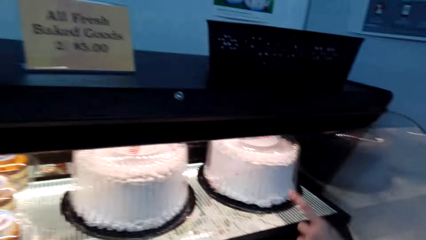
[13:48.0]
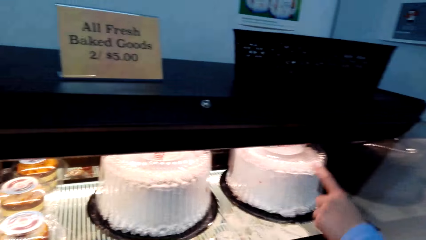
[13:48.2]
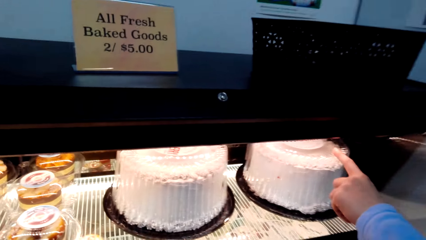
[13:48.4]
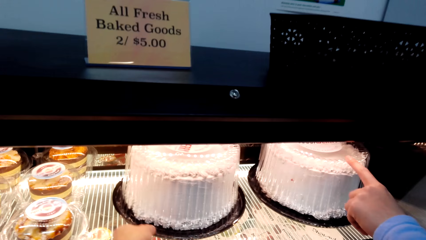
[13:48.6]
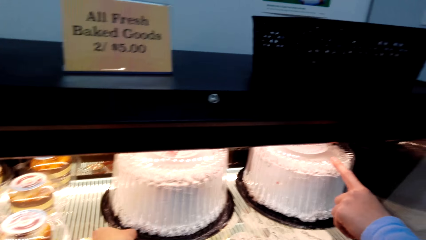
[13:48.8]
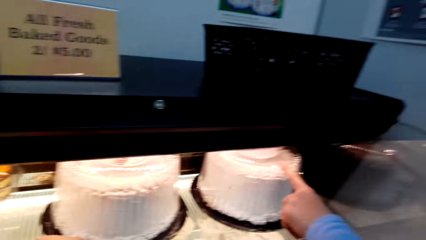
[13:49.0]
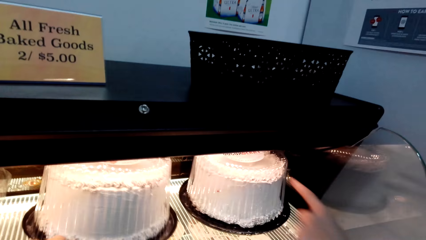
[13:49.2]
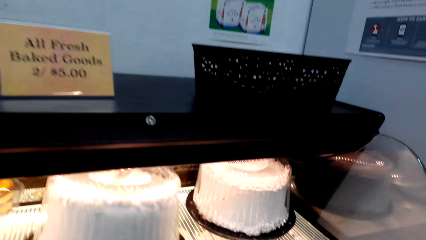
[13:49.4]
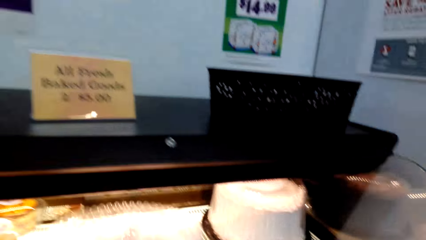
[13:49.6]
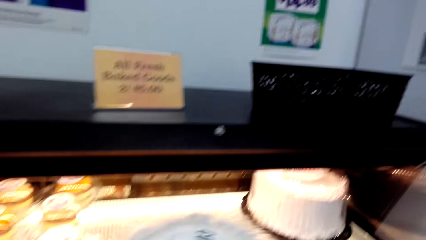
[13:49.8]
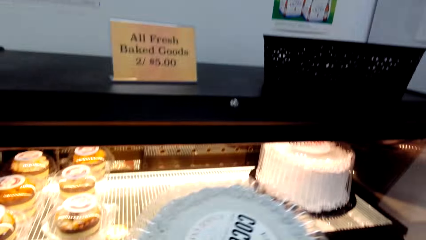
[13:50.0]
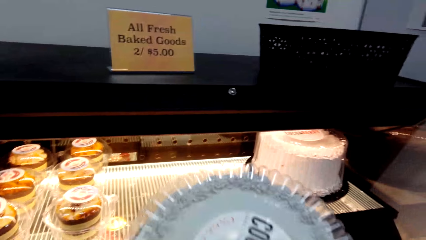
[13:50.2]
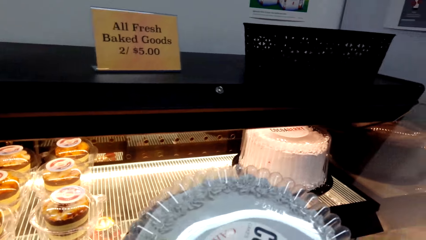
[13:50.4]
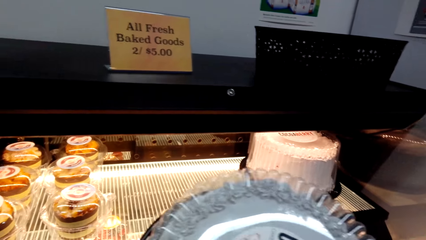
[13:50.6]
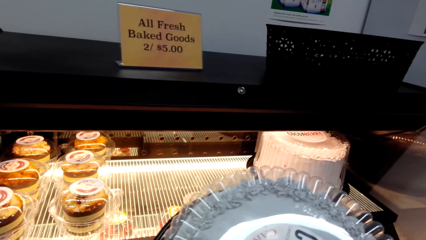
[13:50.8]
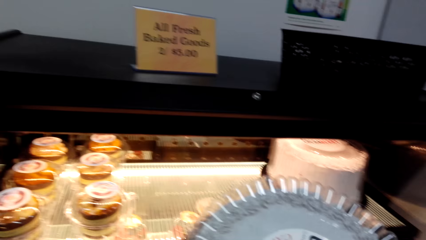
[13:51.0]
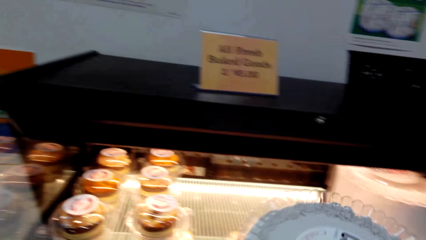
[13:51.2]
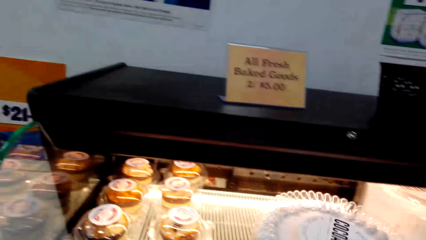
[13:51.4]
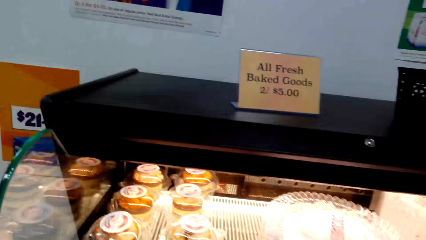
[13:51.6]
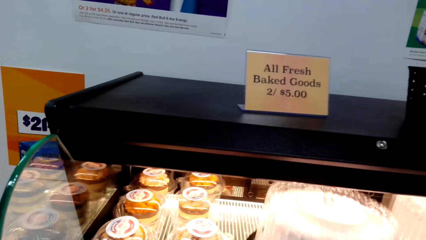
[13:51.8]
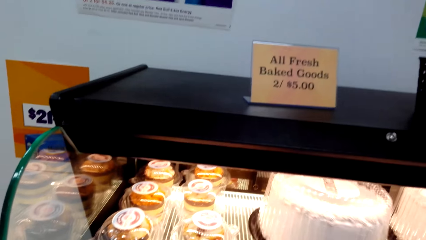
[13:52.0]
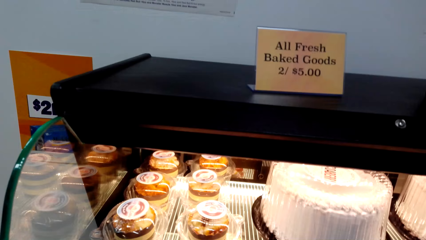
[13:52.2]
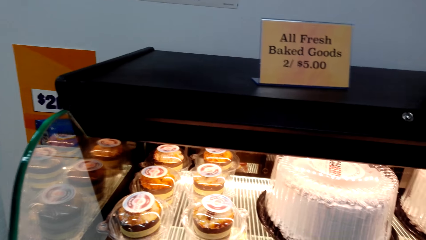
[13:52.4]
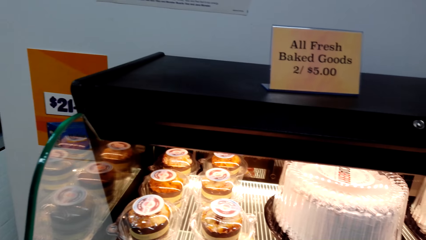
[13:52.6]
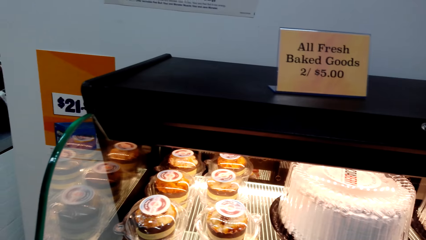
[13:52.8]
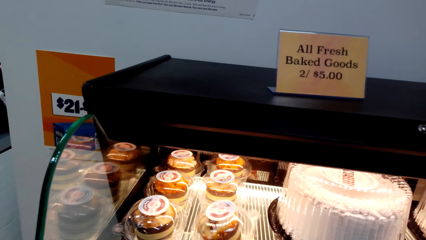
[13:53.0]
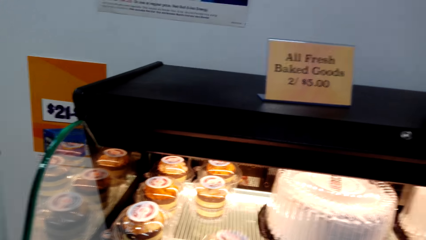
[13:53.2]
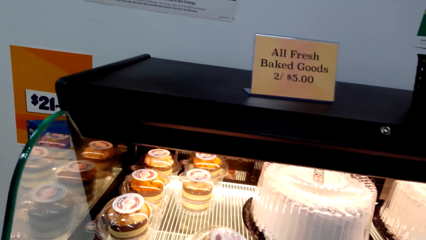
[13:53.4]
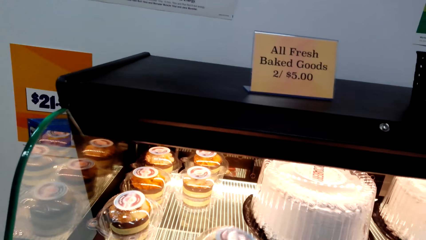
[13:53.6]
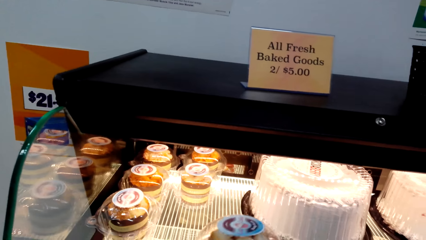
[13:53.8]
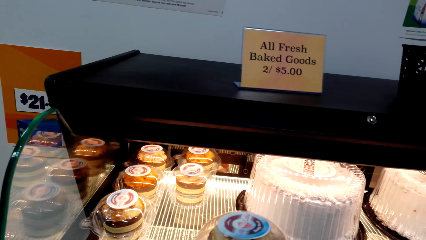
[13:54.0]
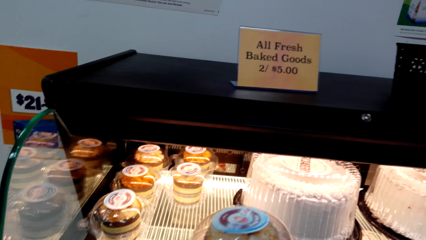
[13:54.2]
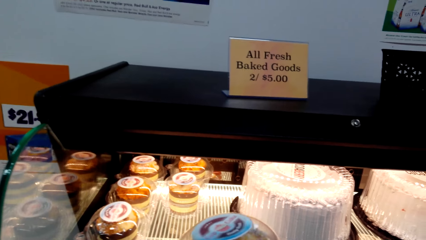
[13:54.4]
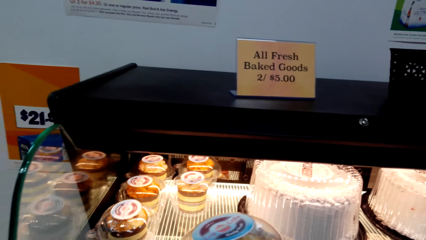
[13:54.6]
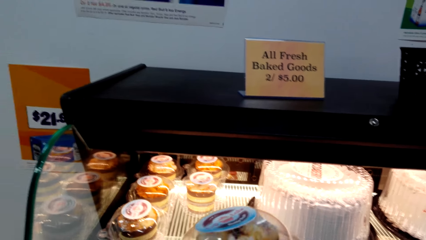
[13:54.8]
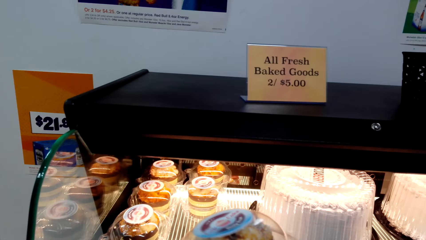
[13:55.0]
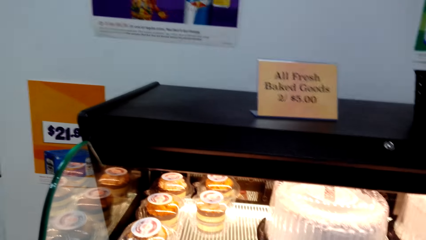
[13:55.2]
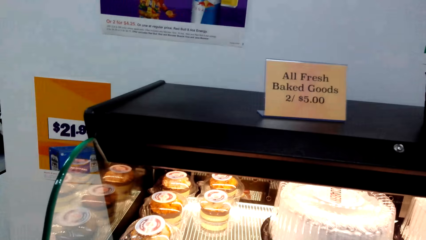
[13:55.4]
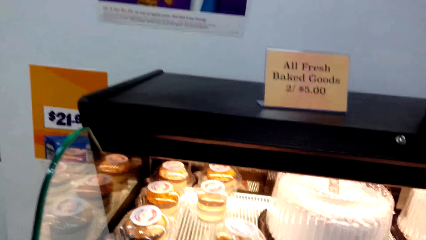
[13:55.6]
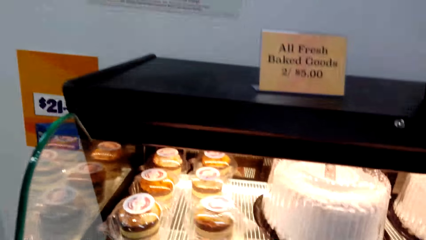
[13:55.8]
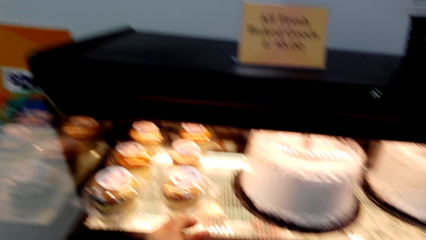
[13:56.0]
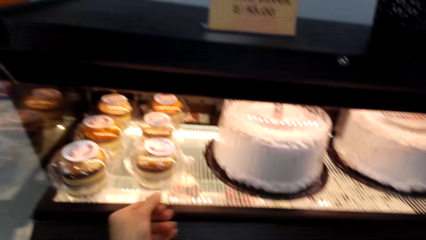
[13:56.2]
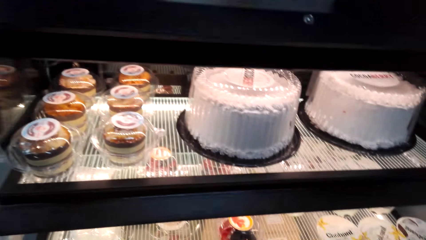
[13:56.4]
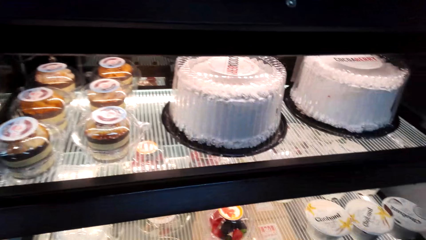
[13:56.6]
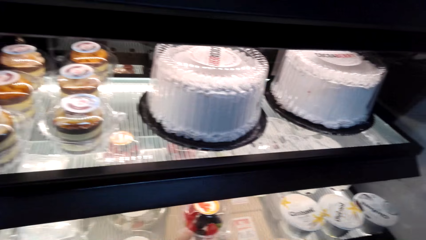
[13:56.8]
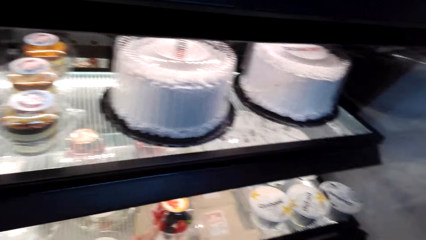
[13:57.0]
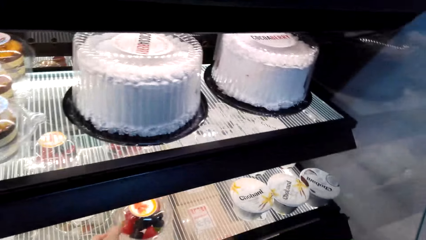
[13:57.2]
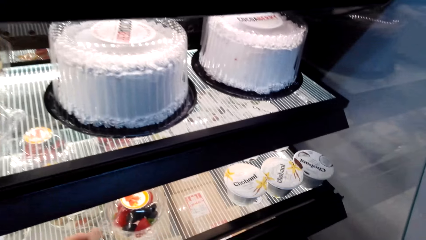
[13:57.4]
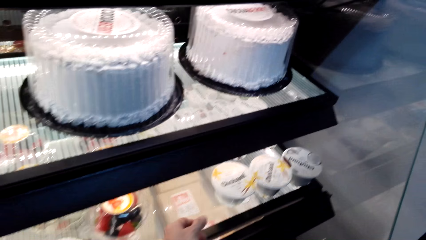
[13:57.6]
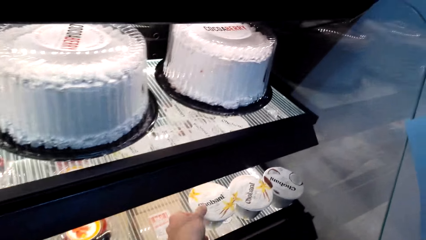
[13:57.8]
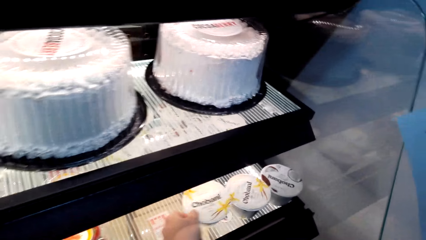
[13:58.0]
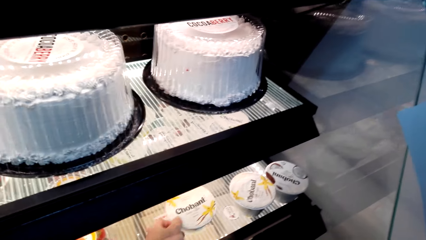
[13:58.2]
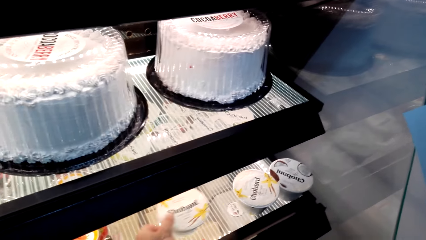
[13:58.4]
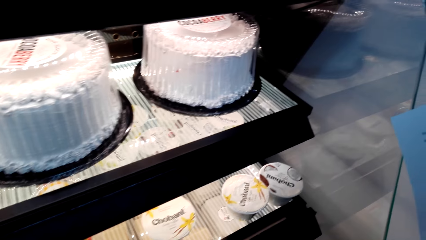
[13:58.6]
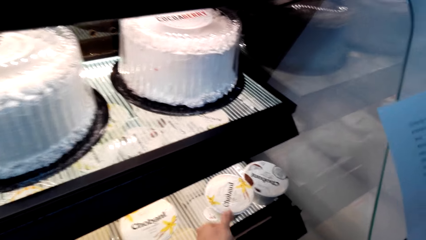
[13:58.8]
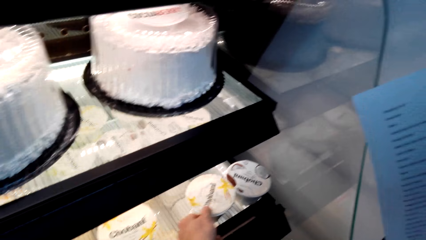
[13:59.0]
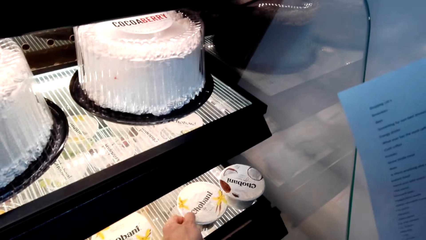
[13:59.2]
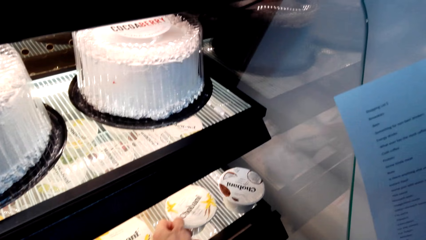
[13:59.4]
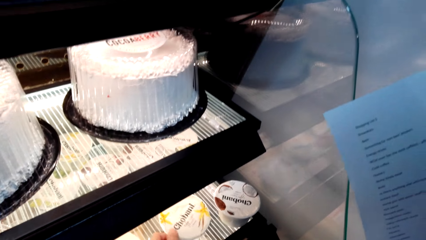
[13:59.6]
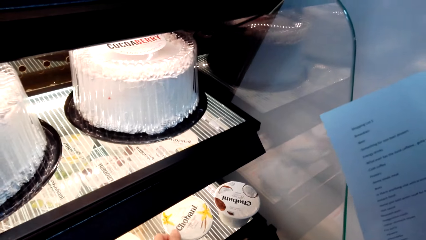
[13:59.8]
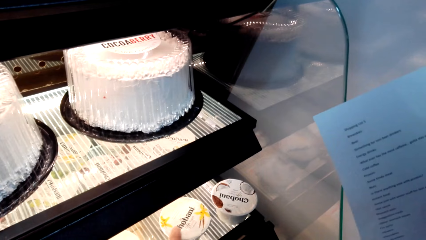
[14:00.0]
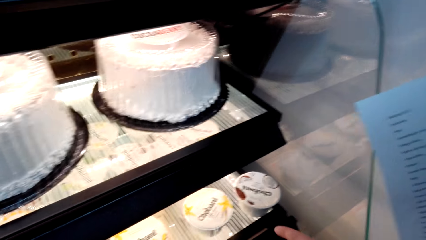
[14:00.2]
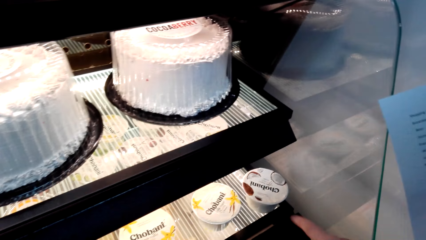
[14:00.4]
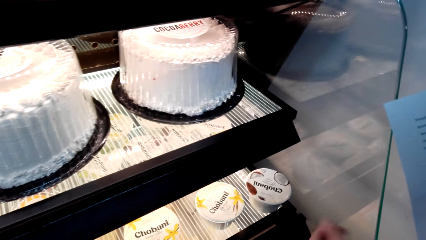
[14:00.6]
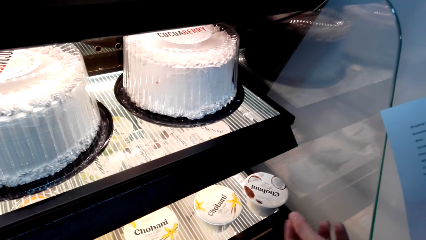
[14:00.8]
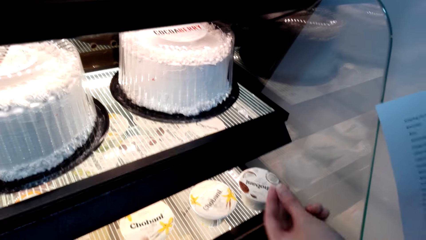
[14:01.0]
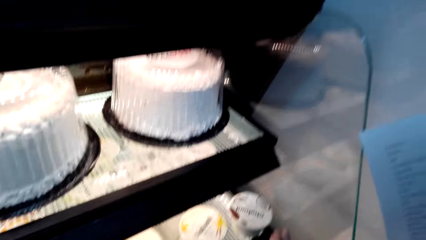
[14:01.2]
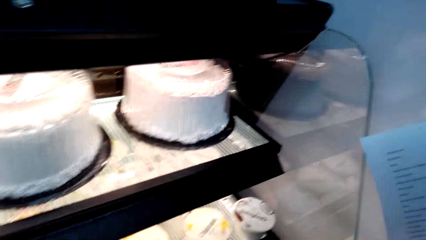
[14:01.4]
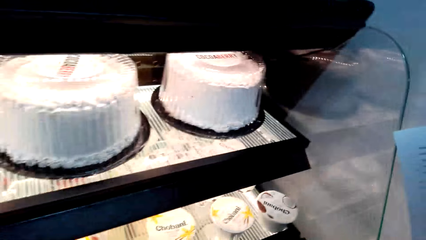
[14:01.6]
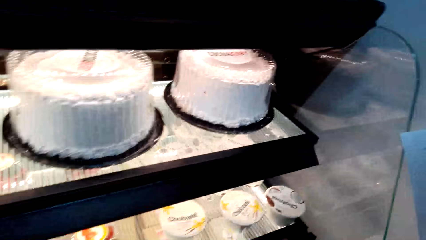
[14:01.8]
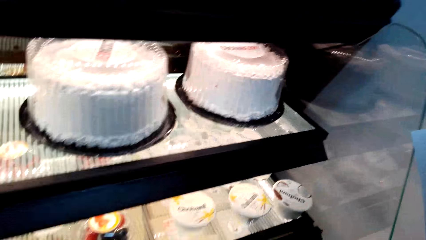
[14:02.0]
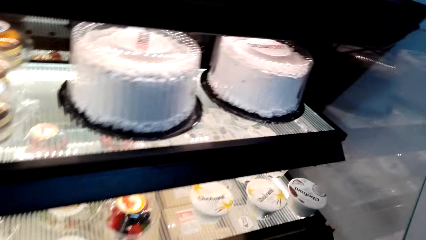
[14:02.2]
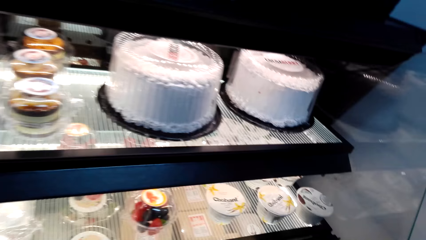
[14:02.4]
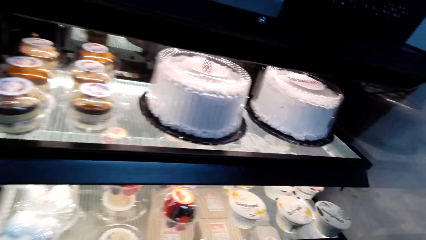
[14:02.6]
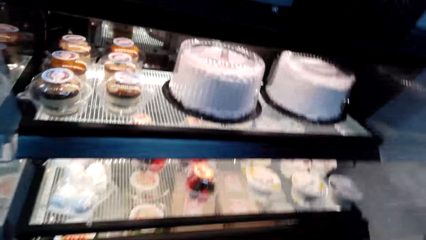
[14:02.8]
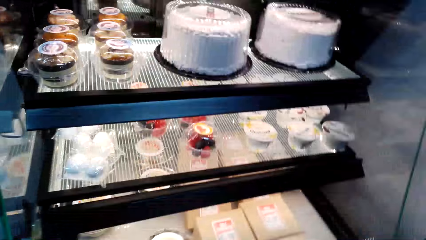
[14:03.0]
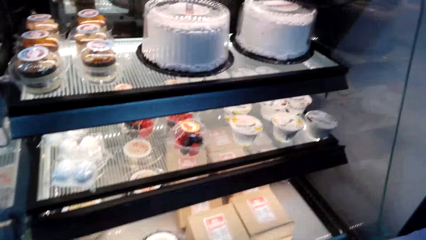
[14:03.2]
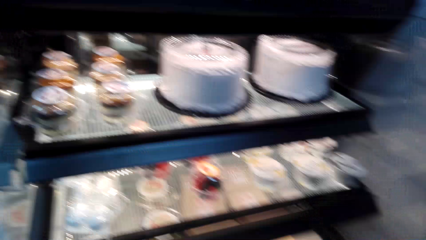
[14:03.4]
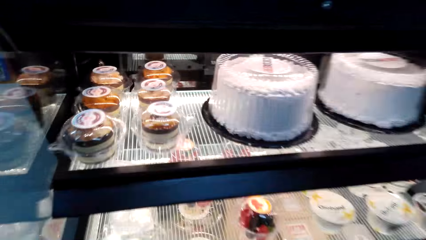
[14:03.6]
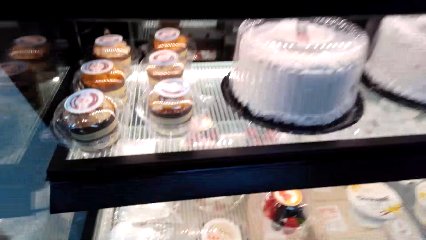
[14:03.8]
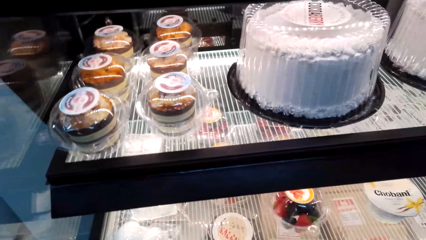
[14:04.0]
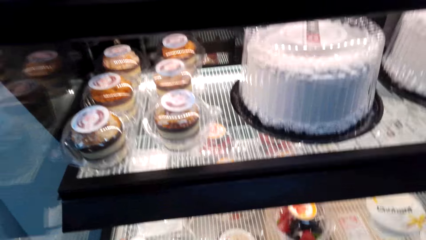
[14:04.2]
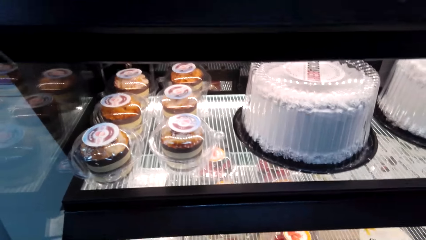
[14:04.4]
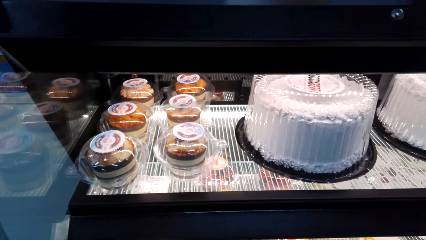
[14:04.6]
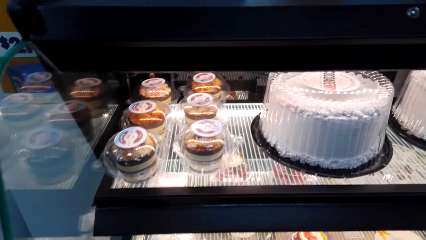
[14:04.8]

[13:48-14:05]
The camera wearer points at the cake. They take the cake, return the cake, and push the cake. They converse with a woman.
